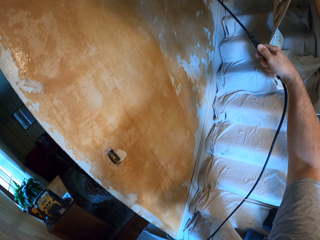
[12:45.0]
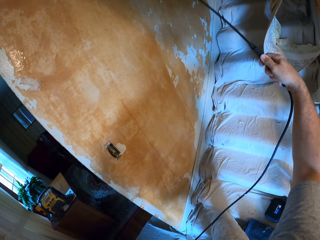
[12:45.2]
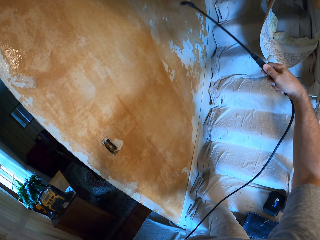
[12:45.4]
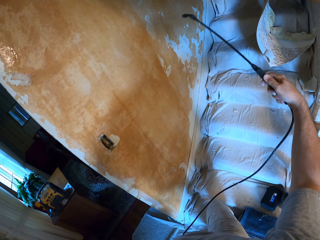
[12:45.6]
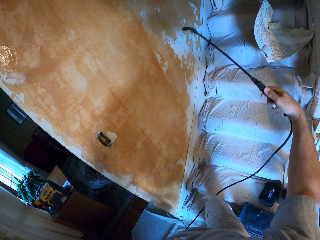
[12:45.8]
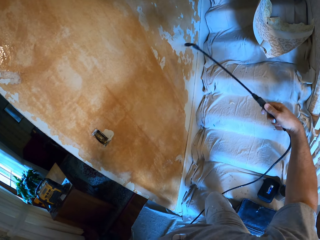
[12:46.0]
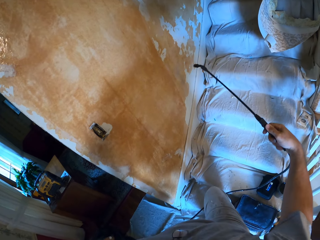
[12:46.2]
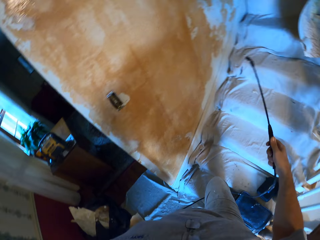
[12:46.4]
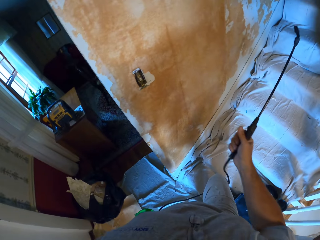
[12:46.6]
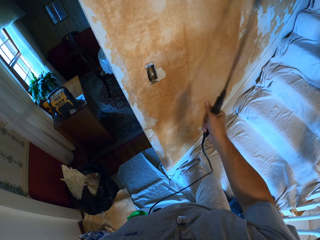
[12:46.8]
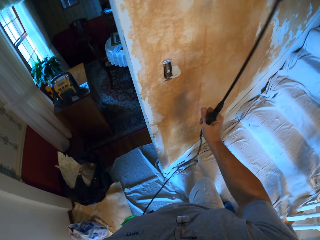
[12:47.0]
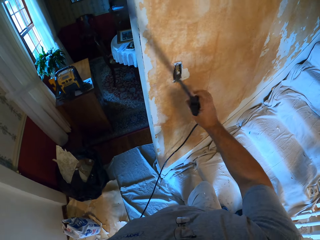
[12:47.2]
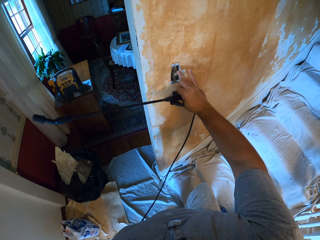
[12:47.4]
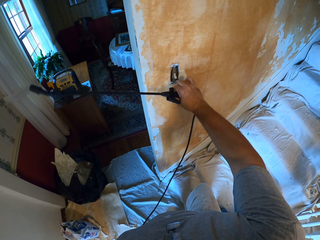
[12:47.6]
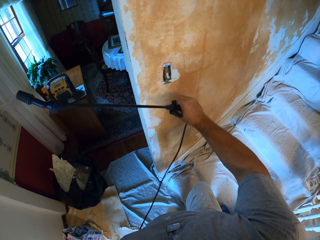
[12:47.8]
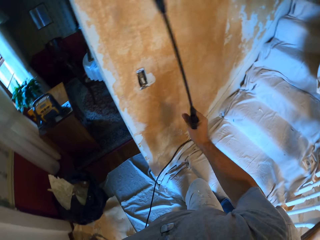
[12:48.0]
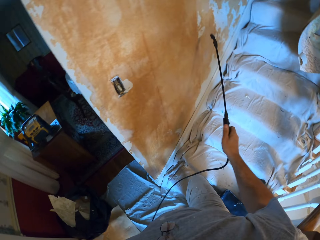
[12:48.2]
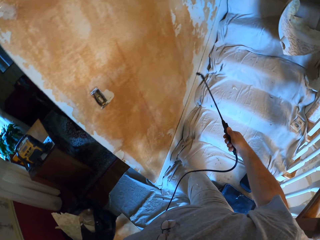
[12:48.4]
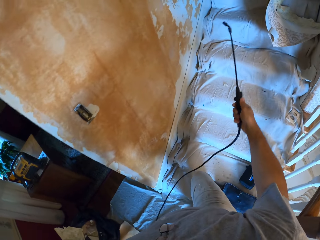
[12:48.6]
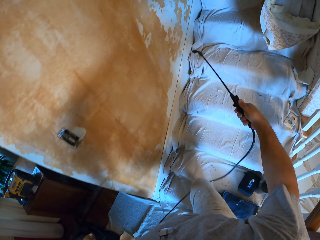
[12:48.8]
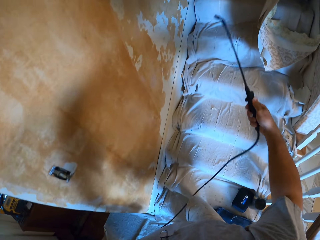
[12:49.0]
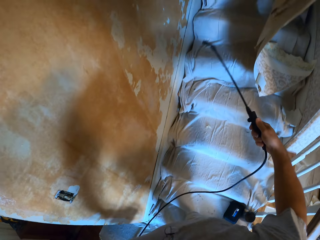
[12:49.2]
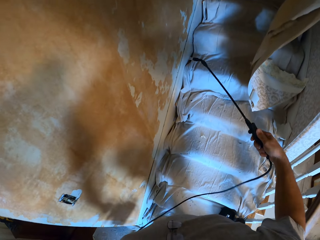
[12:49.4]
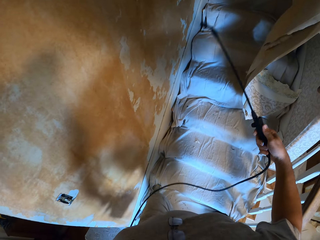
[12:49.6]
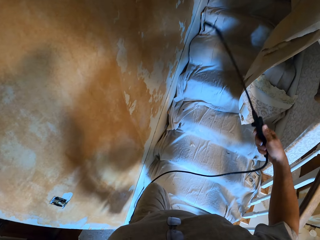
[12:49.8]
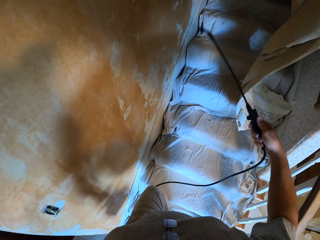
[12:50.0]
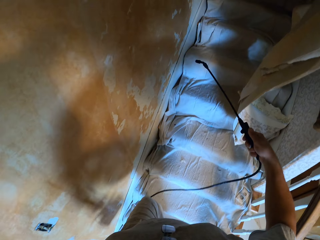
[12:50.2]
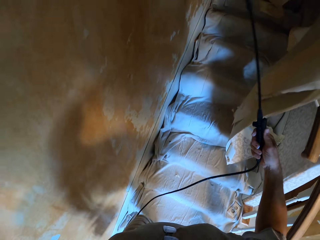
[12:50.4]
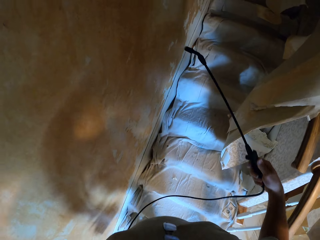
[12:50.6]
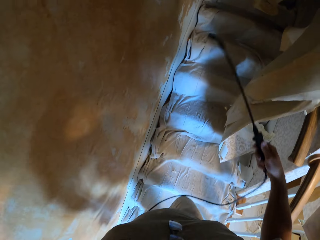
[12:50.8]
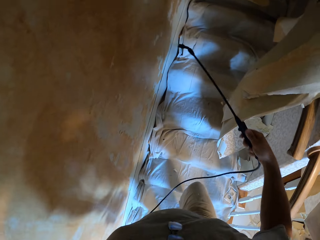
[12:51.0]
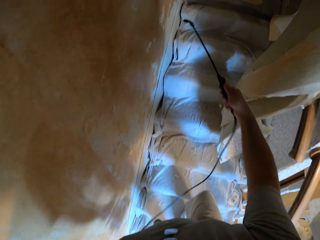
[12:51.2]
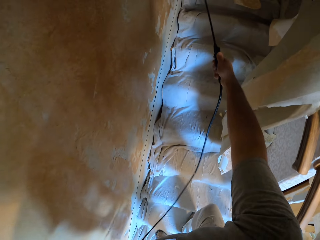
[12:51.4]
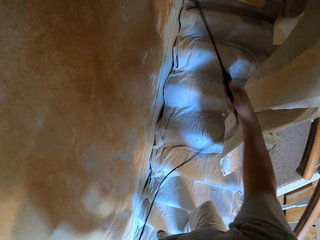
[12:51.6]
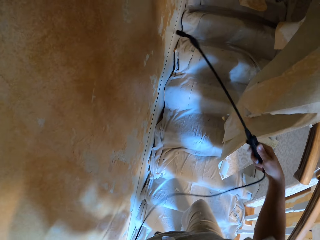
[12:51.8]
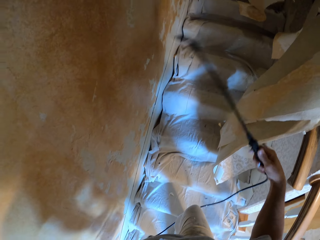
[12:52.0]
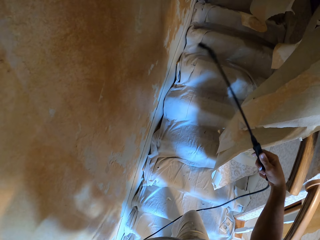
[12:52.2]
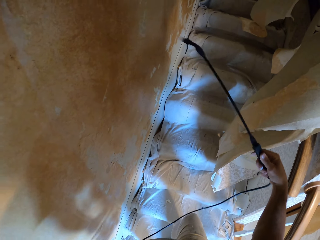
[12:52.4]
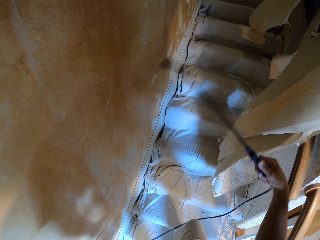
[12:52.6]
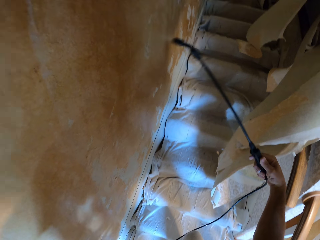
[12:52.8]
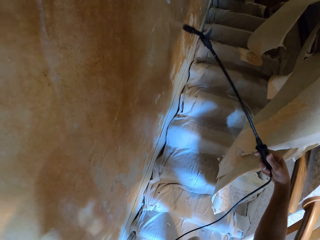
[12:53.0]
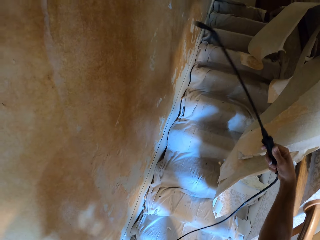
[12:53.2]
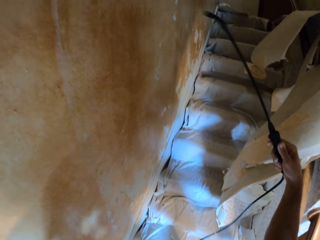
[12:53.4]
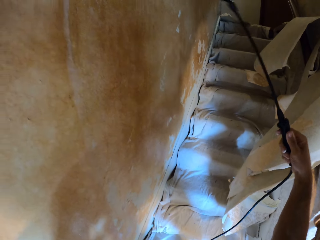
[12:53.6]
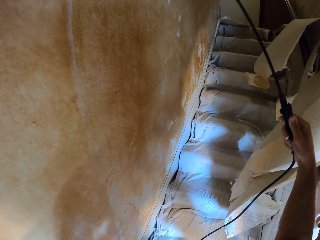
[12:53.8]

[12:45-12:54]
The camera wearer hits the light switch on the wall. They spray a liquid on the walls using the sprayer. They climb up the stairs.

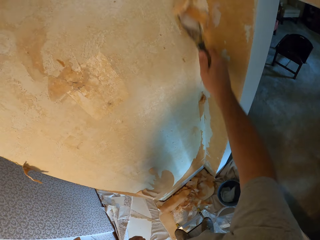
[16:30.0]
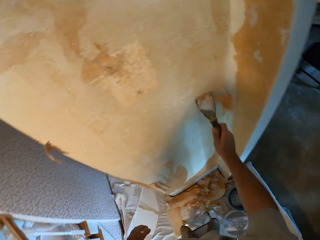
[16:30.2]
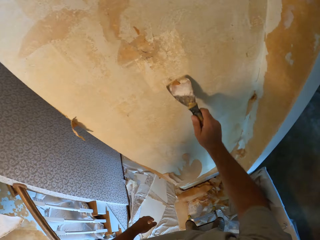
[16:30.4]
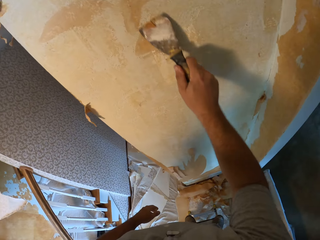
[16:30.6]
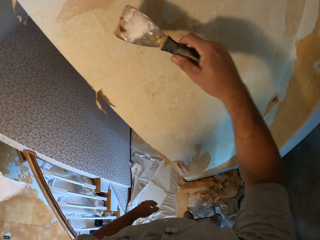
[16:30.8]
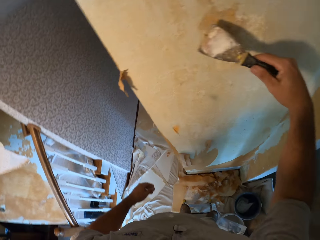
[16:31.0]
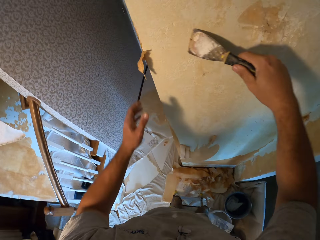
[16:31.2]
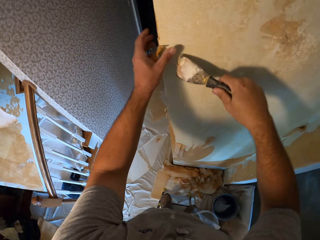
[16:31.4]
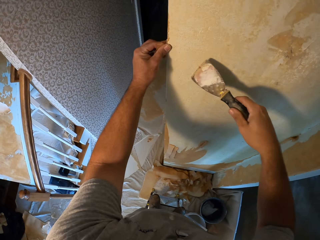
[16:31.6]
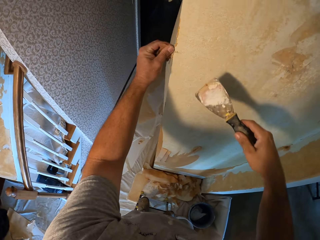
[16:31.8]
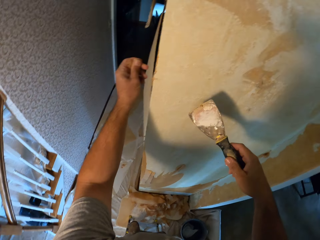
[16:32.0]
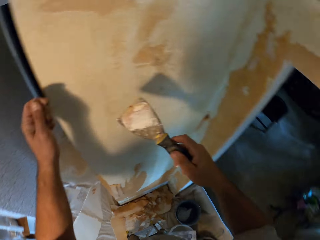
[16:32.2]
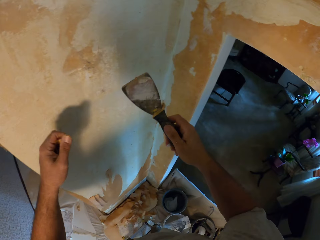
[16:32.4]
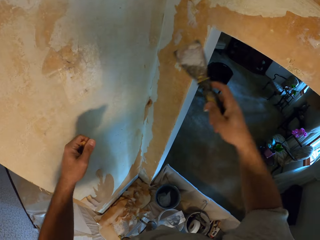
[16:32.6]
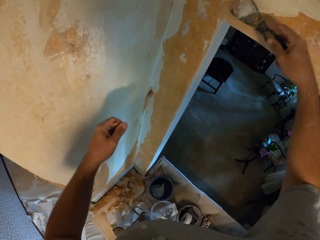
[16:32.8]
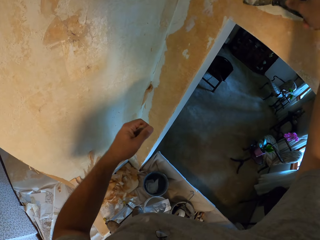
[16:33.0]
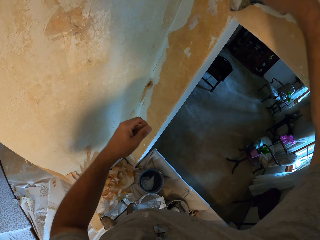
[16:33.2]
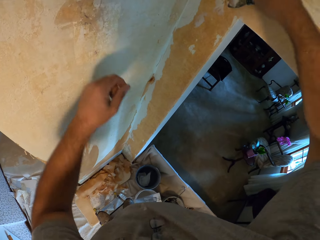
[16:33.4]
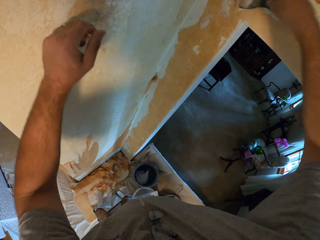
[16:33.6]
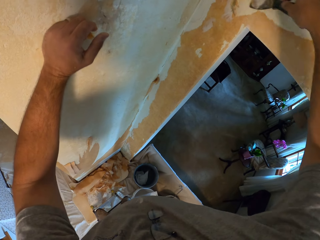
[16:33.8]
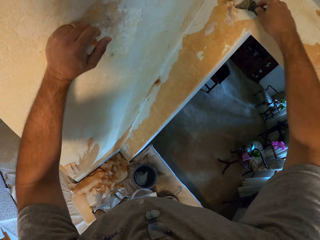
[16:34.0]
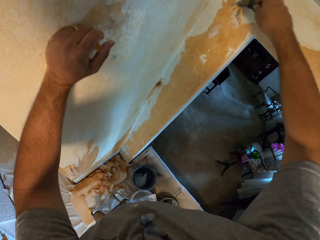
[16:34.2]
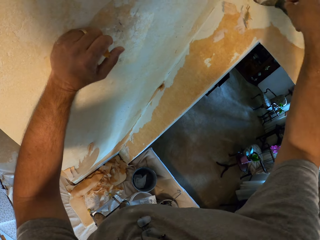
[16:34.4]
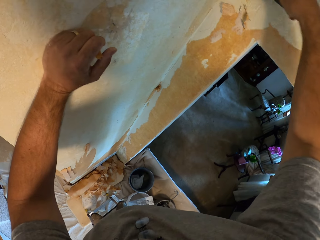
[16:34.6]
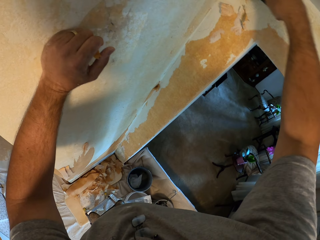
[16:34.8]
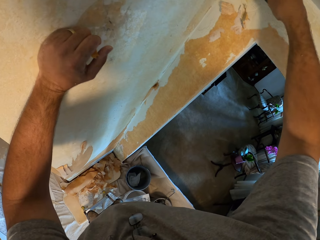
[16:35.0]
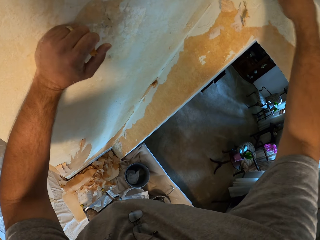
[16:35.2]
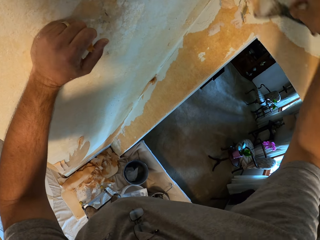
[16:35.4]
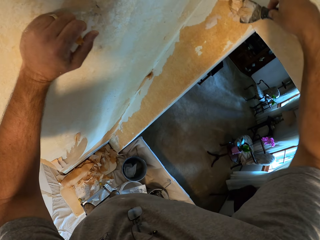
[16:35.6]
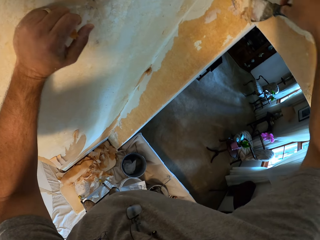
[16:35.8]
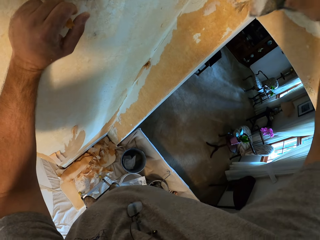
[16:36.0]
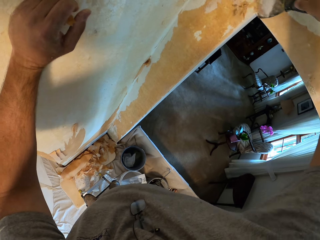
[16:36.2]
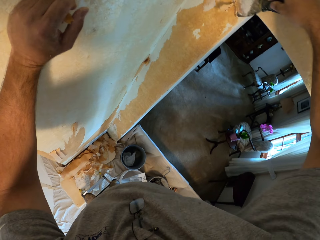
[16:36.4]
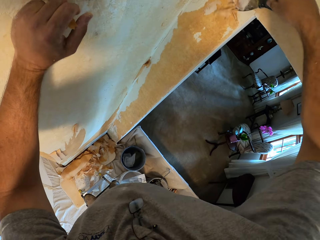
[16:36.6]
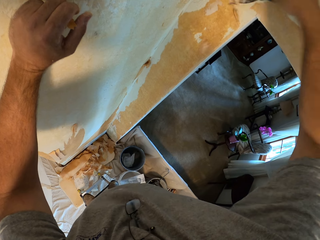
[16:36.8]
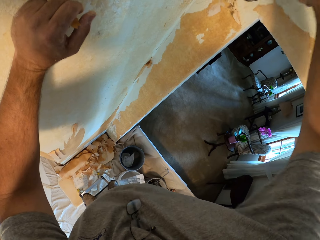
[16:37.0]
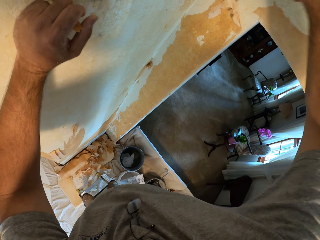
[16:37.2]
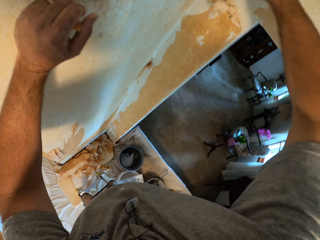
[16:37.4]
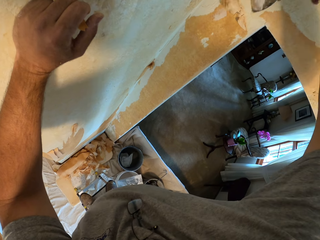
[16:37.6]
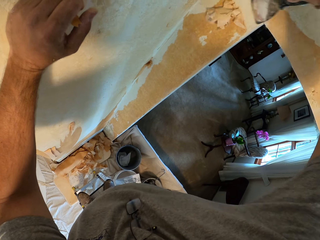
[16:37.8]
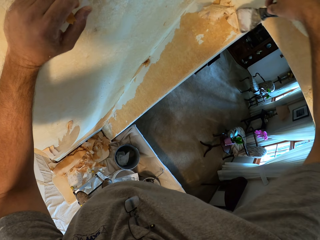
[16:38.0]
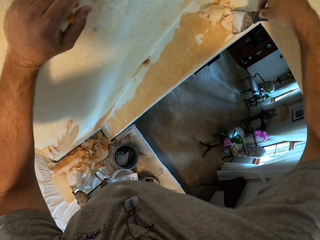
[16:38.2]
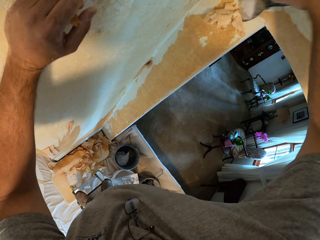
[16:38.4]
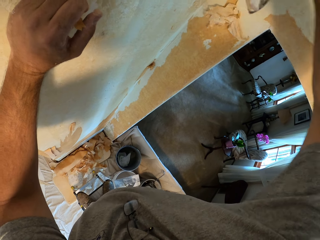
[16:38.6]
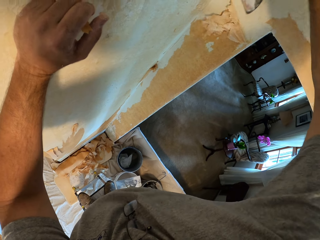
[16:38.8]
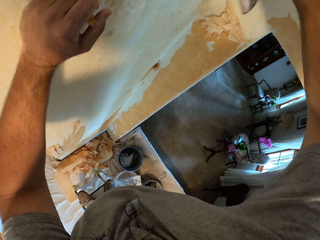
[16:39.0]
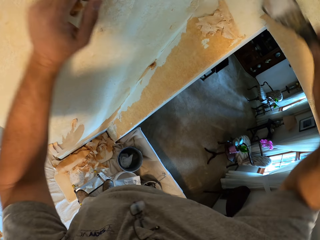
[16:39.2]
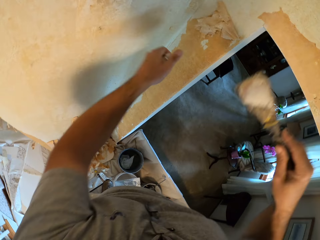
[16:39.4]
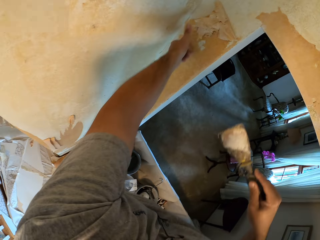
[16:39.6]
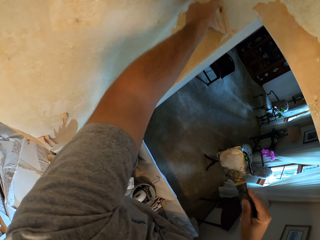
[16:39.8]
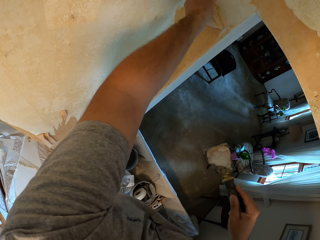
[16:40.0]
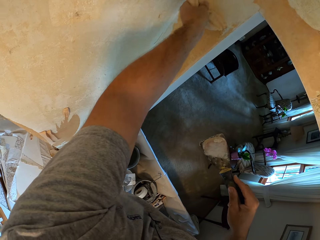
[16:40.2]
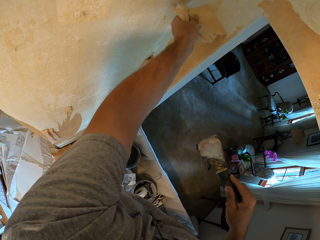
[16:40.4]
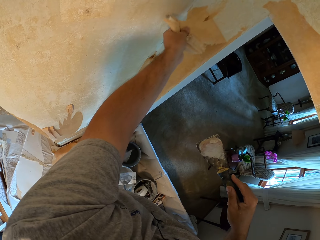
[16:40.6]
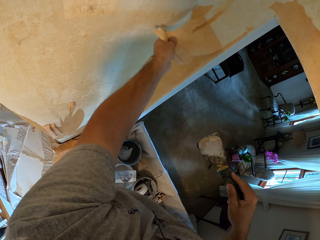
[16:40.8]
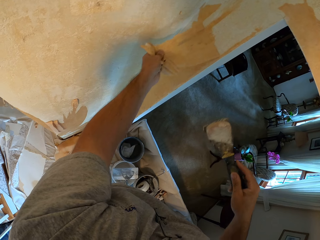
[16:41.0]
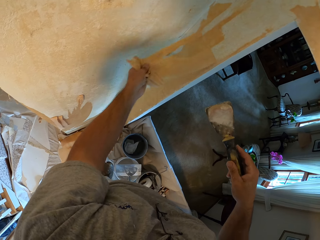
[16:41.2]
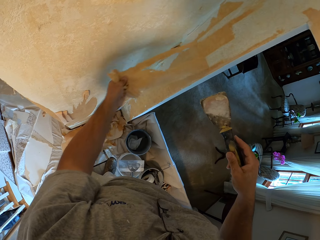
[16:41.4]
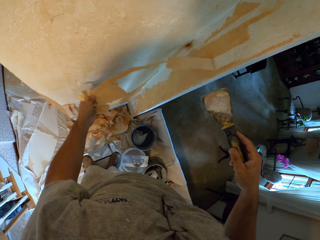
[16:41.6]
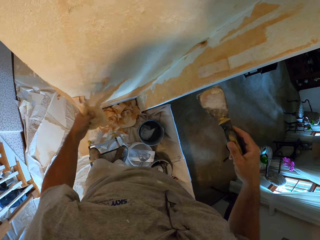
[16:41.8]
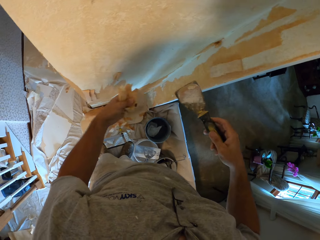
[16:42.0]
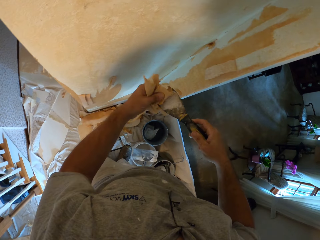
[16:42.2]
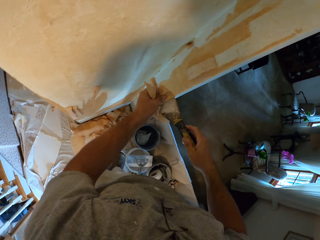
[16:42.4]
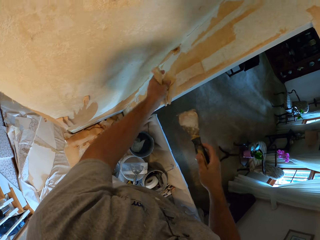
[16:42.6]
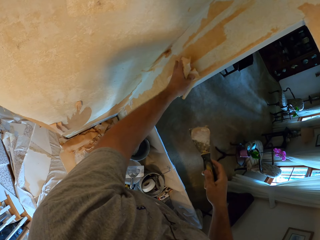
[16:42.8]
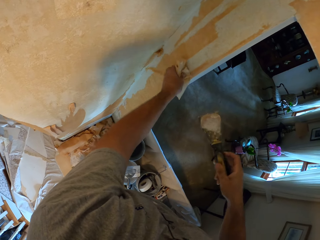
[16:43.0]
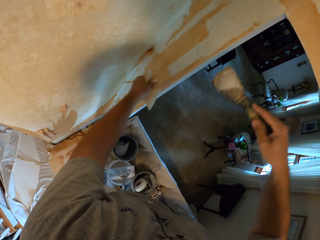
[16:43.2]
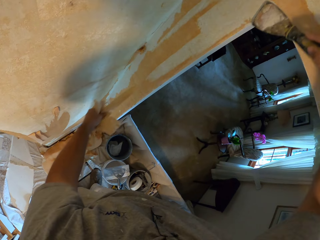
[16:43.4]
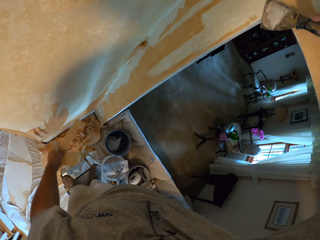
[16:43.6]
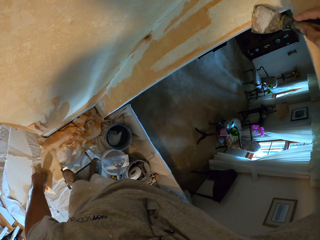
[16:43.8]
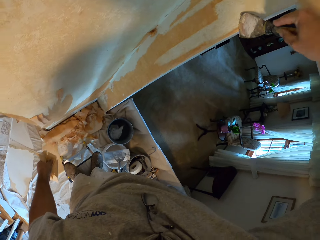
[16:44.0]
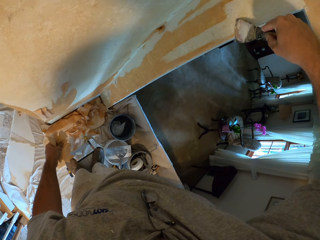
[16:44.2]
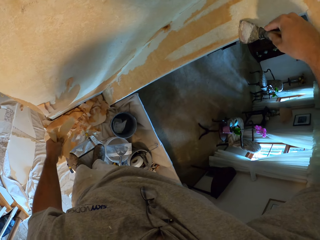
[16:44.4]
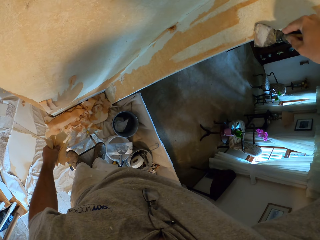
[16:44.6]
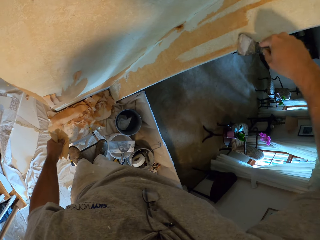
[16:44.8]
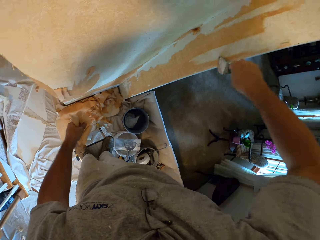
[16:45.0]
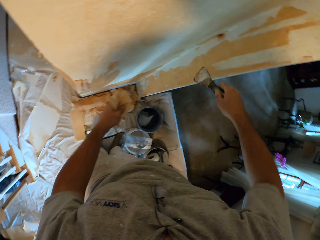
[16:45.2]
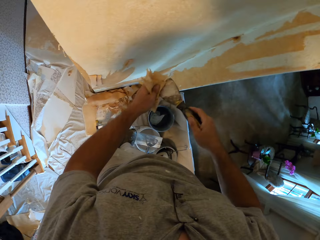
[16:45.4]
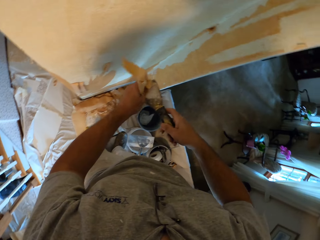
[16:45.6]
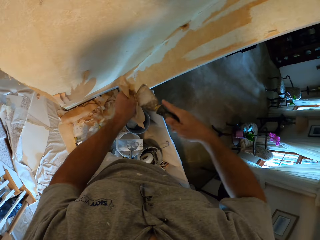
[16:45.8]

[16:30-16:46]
The camera wearer pulls off the scraped wall paper or house wrap paper from the wall with his left hand. He removes the house wrap paper from the wall. He scrapes the wall with the scraper. He supports his hand with the wall. He removes the house wrap paper from the wall. He pulls off the scraped wall paper with his left hand. He cleans off the tip of the scraper with his left hand. He pulls off the scraped wall paper from the wall with his left hand. He scrapes the wall with the scraper.
